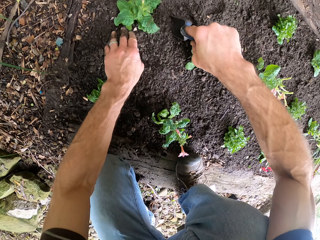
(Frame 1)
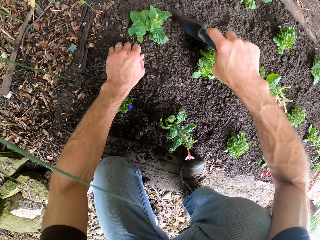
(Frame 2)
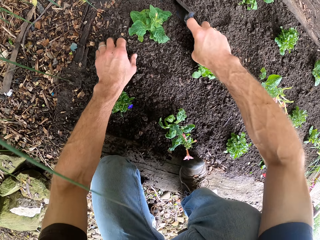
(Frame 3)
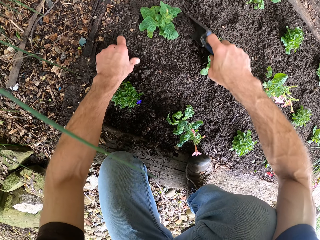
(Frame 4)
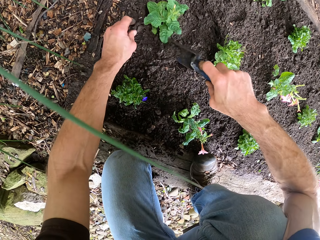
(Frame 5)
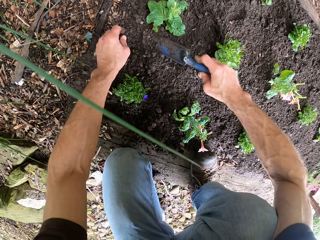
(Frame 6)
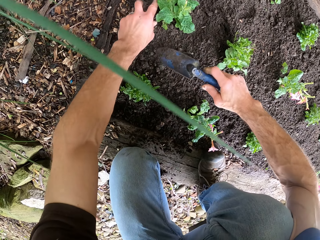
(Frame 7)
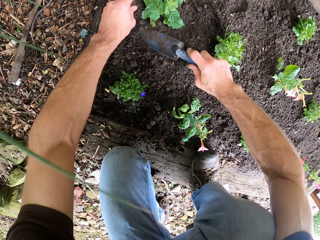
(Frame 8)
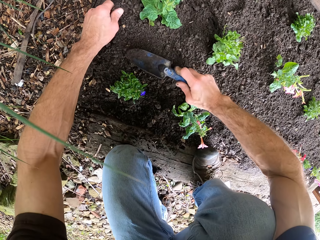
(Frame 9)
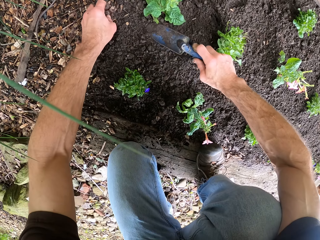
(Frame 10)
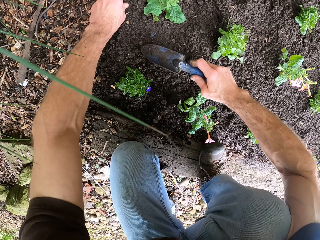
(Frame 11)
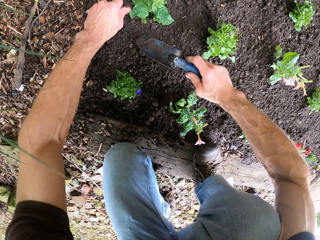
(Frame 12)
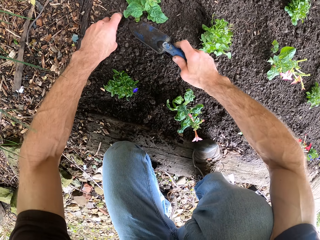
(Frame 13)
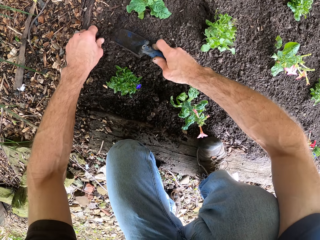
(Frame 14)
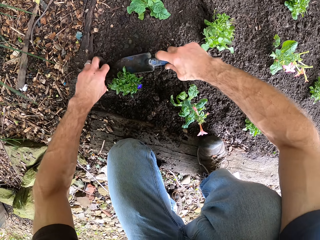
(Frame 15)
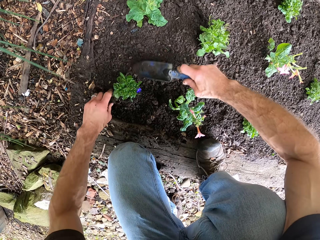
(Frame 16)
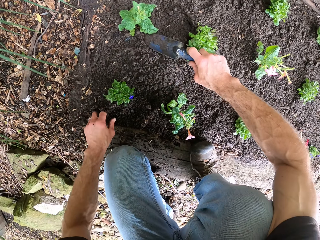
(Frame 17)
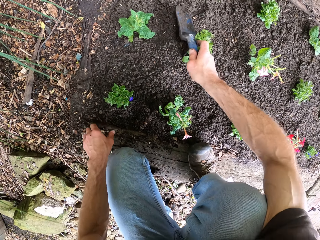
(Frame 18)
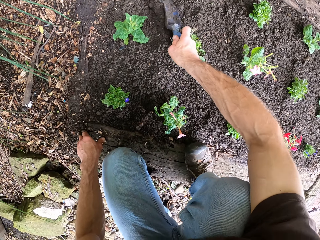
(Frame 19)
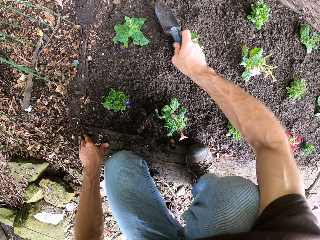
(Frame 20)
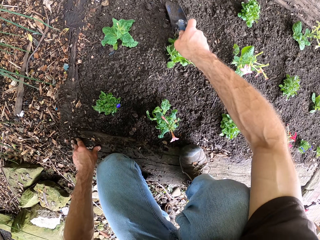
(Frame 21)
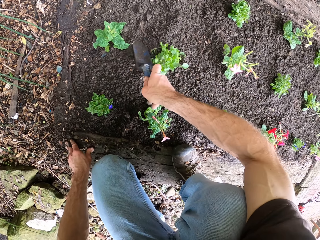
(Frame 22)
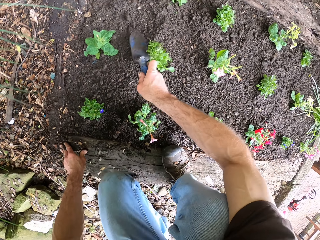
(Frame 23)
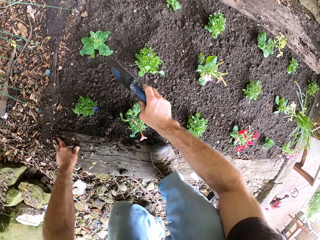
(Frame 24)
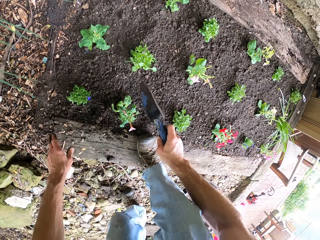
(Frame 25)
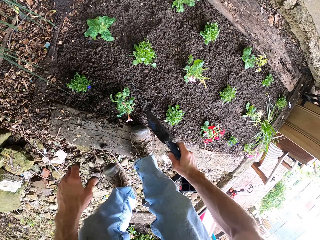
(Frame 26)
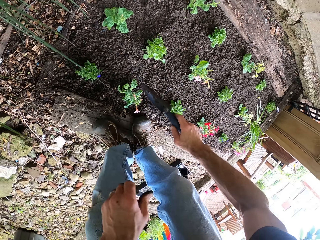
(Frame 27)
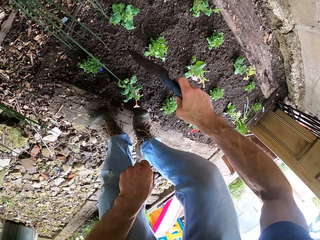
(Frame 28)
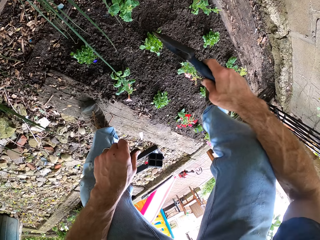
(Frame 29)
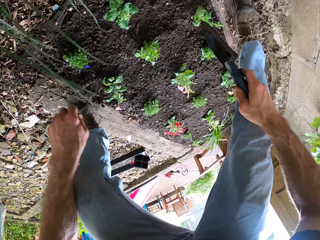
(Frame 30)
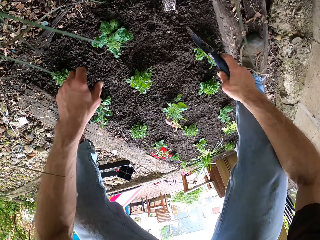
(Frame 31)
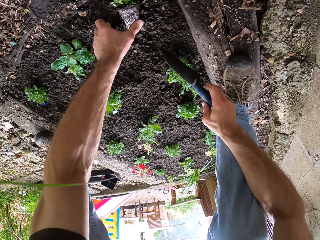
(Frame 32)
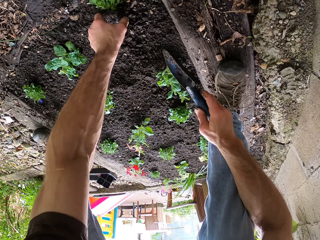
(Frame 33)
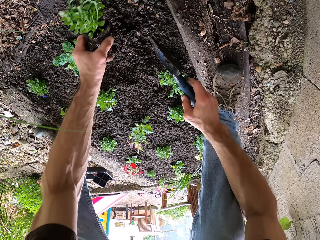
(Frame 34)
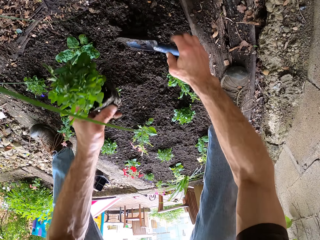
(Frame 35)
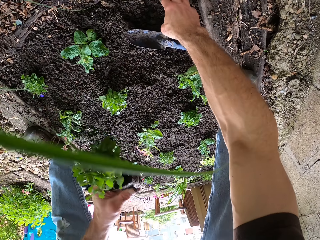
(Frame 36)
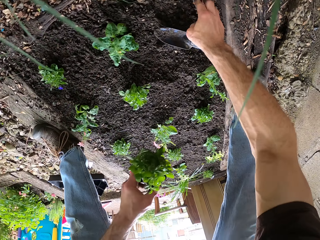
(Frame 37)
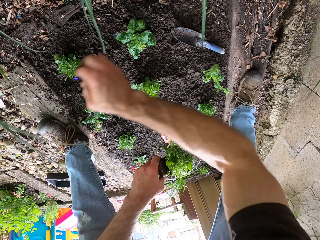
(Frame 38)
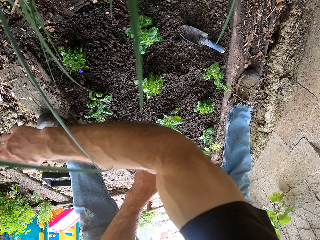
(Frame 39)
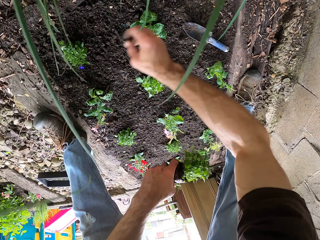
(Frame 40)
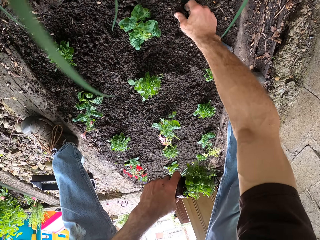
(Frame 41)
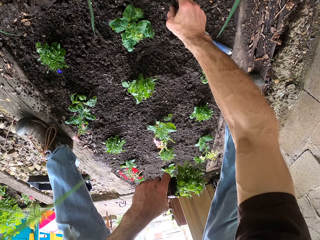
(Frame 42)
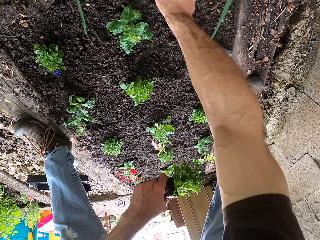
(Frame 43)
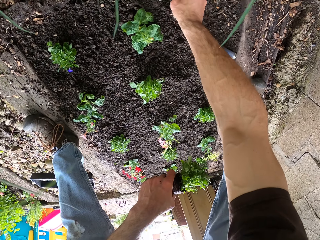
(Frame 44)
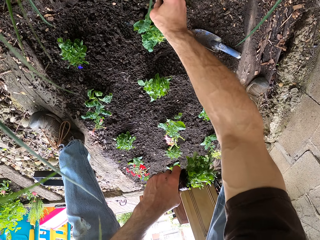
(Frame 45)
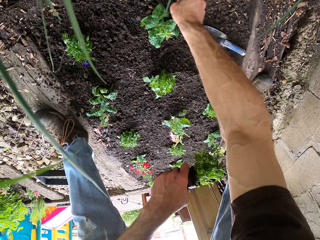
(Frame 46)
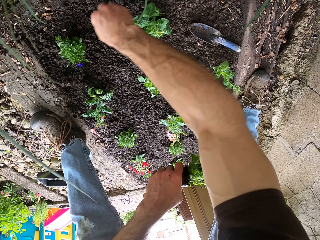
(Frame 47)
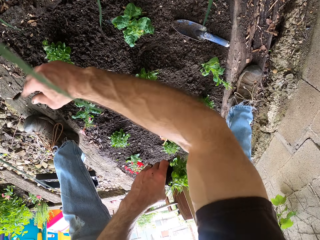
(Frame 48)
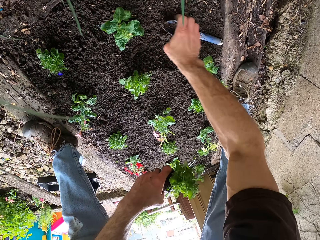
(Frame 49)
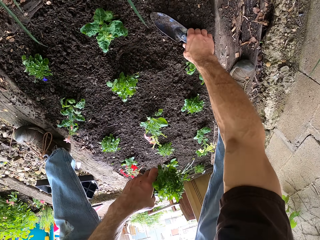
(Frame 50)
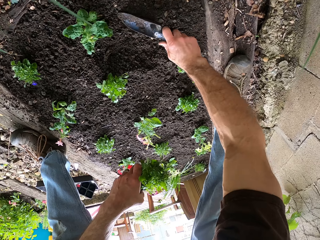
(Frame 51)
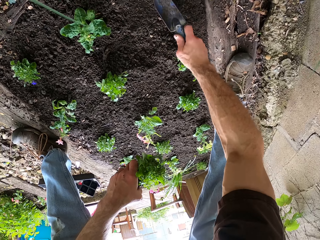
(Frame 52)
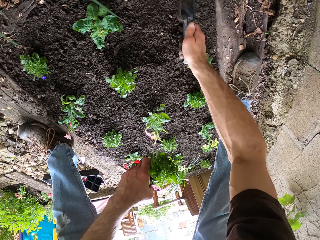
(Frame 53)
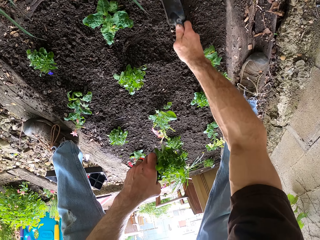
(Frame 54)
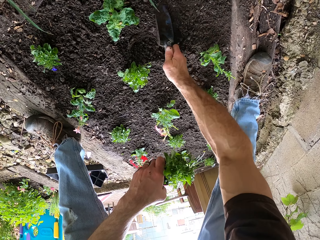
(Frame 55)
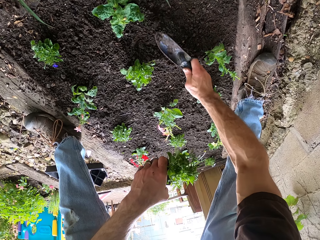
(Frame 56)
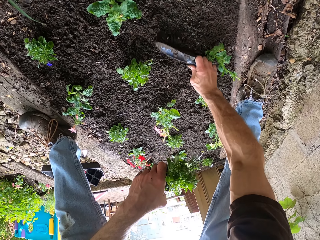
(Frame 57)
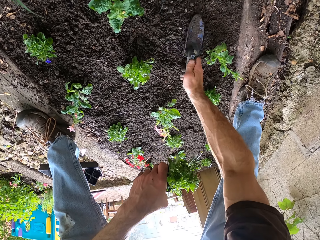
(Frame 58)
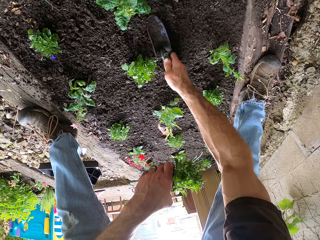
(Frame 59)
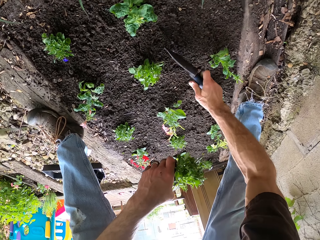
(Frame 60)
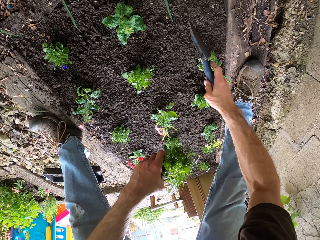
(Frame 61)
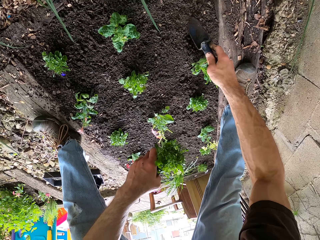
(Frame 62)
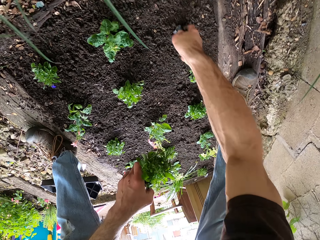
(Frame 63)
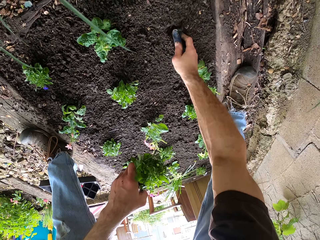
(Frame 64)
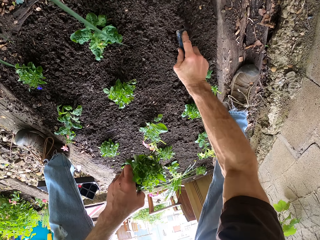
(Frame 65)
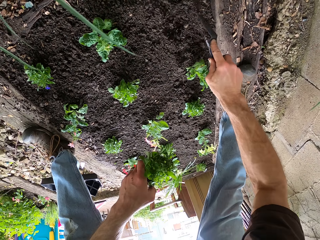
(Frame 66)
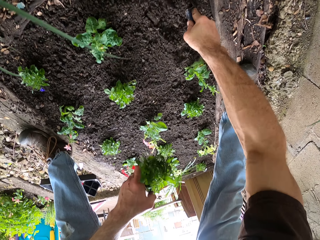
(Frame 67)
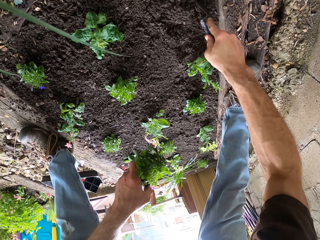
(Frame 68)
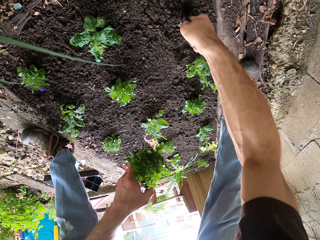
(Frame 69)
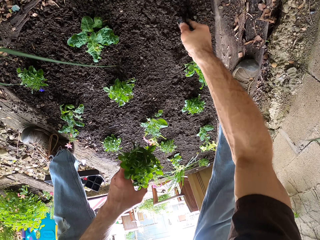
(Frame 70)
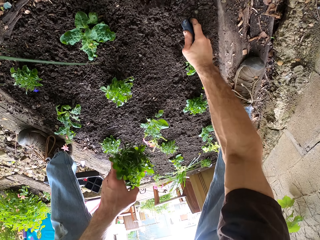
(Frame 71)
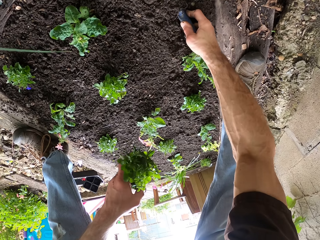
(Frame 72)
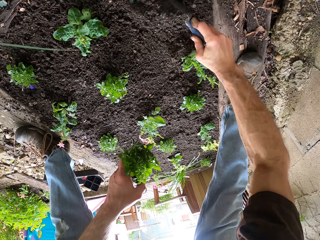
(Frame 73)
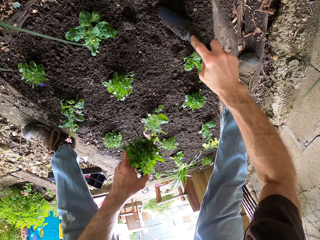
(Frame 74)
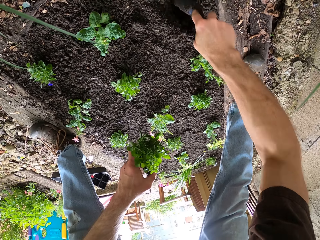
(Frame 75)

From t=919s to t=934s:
The camera wearer levels the ground. They pick up the fourth flower. They stand up. They drop the garden trowel on the ground. They pick up the debris and throw away the debris. They clear the ground. They collect the stones and throw away the stones. They pick up the garden trowel from the ground. They level the ground. They dig the ground.

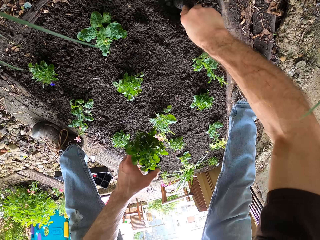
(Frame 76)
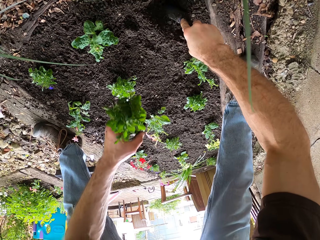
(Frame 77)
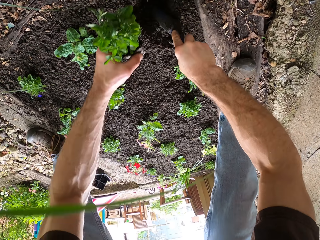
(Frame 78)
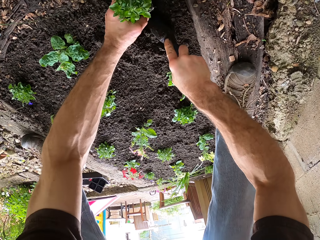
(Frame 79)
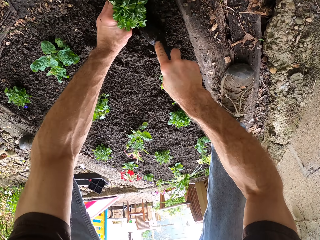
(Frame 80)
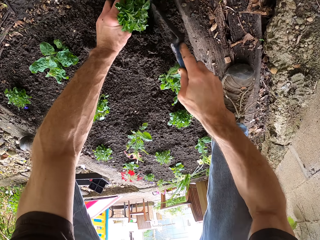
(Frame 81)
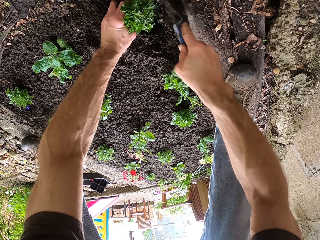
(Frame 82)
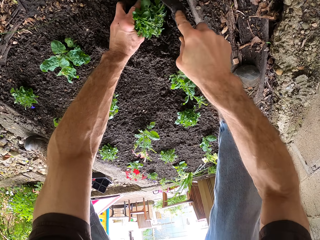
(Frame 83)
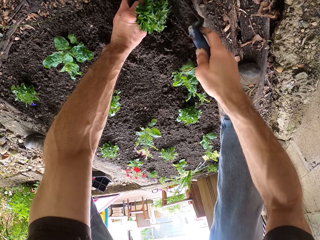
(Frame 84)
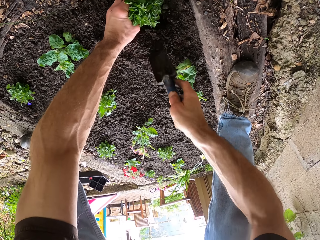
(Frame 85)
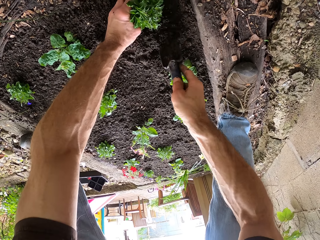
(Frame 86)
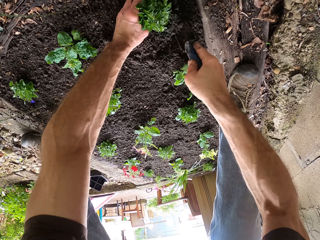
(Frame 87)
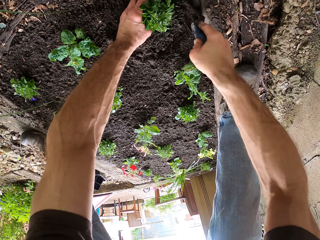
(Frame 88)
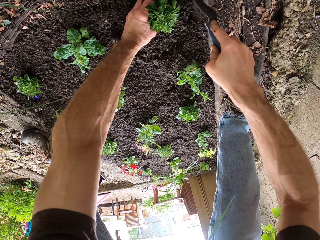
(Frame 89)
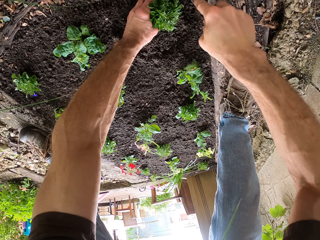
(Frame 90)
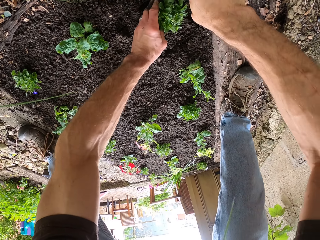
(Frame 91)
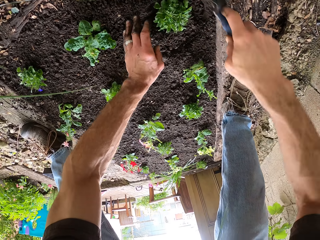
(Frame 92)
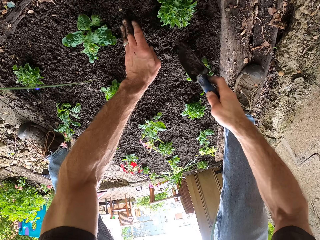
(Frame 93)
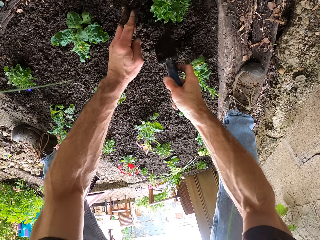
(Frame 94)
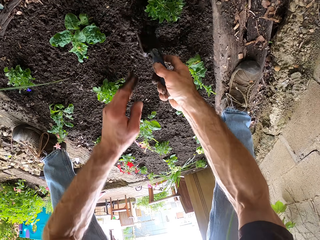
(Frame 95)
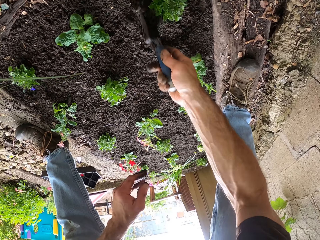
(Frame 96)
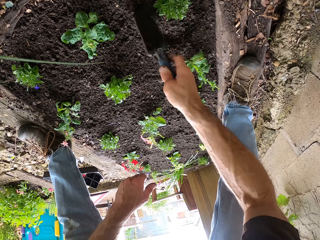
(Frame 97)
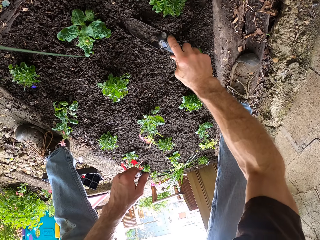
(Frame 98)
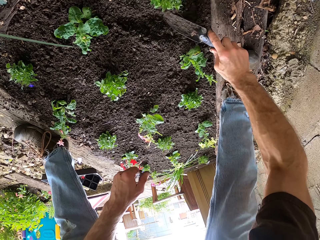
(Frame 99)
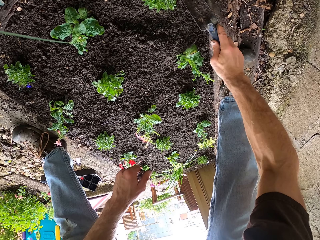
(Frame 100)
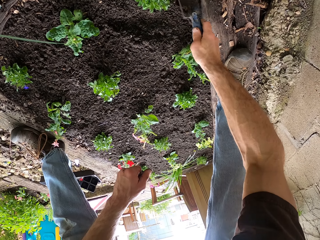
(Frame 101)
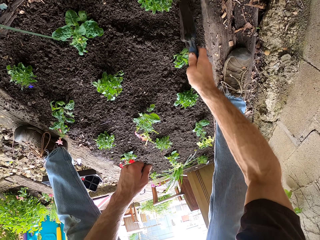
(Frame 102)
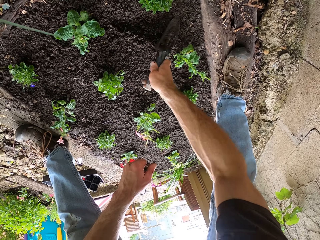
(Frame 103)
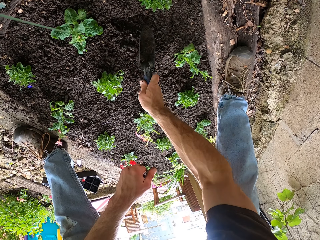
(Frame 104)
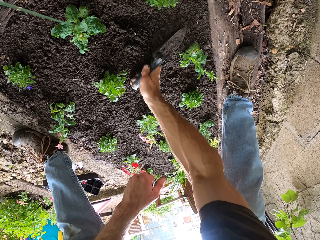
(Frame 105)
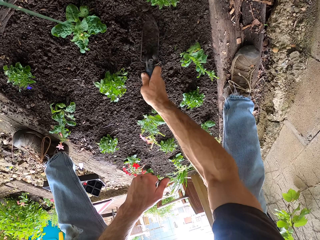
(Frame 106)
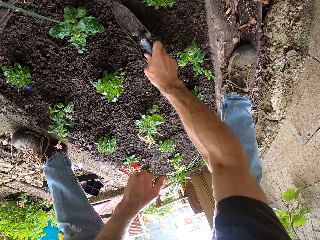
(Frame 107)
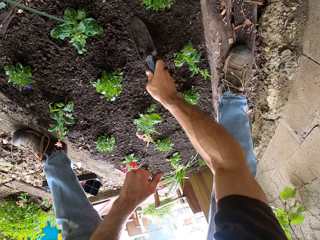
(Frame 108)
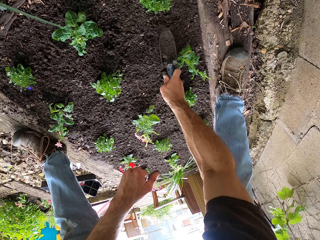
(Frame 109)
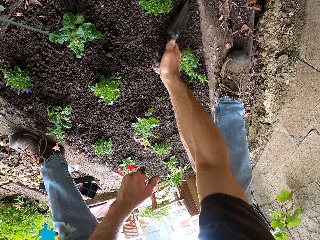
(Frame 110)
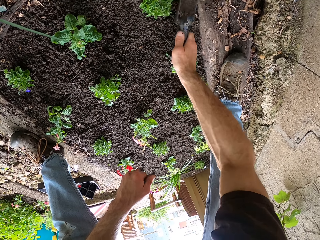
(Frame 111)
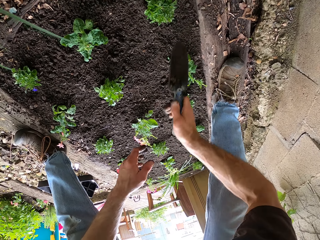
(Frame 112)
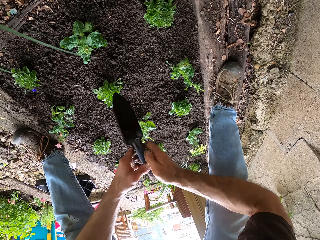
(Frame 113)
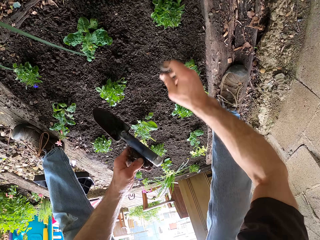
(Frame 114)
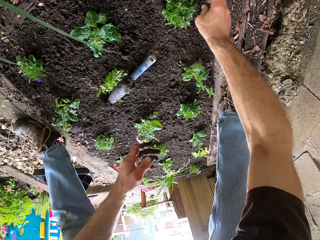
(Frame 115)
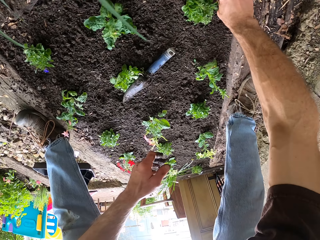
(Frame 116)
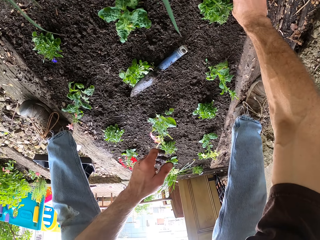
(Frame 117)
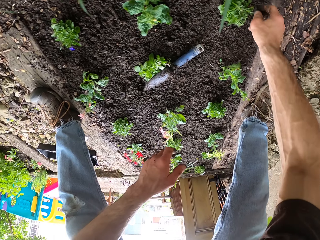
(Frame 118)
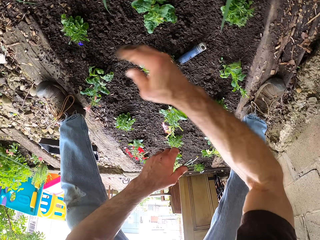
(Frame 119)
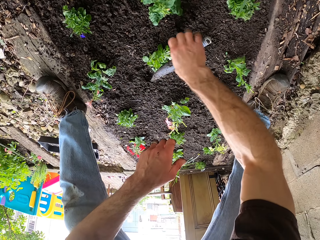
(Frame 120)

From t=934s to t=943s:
The camera wearer places the plant in the hole. They cover the plant with soil. They level the ground. They drop the garden trowel on the ground. They pick up the stone.
